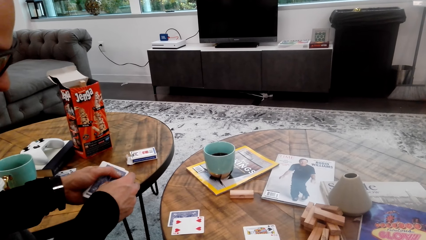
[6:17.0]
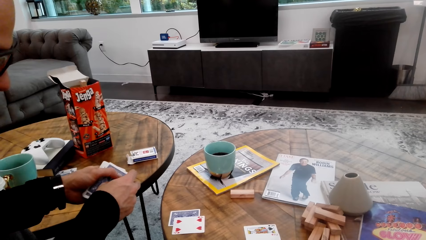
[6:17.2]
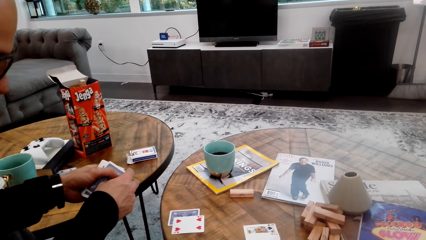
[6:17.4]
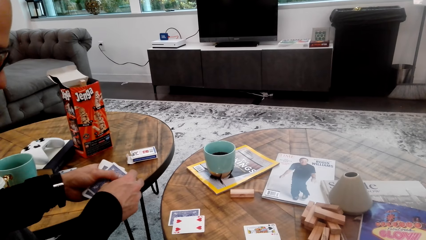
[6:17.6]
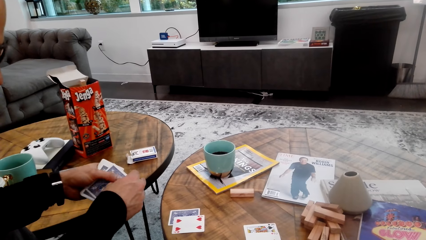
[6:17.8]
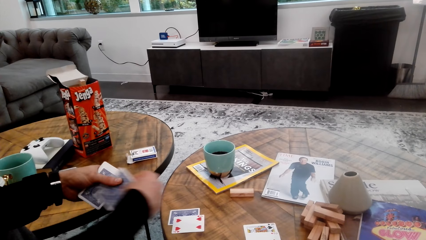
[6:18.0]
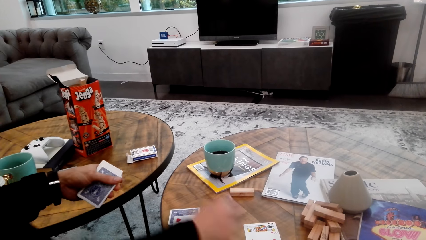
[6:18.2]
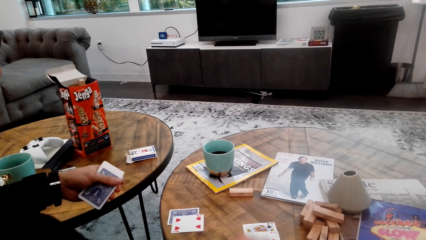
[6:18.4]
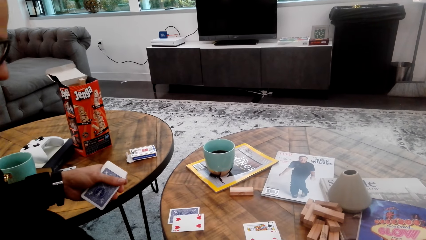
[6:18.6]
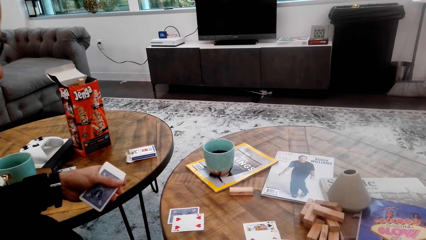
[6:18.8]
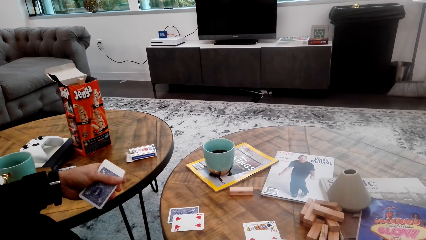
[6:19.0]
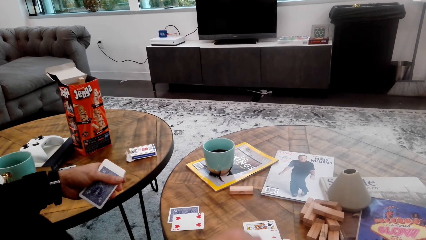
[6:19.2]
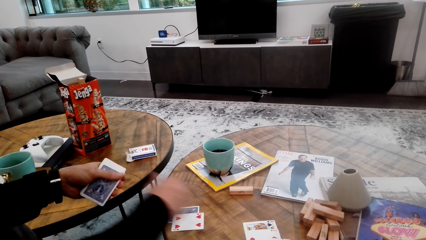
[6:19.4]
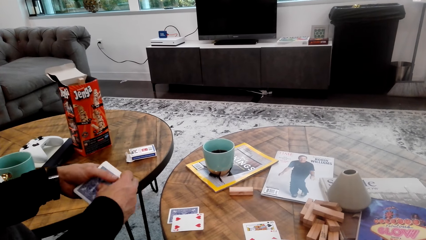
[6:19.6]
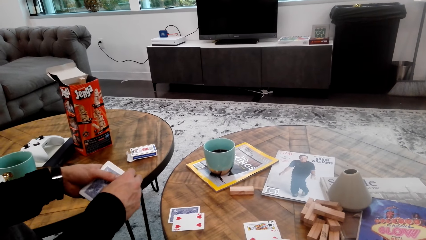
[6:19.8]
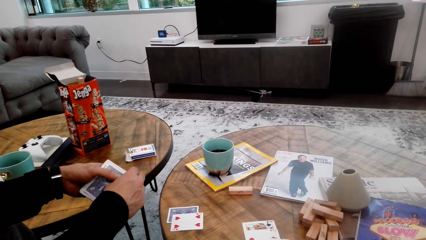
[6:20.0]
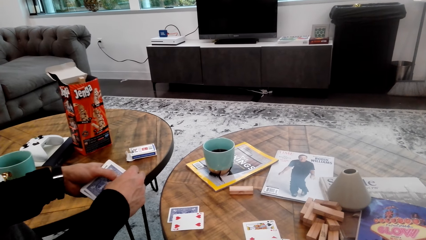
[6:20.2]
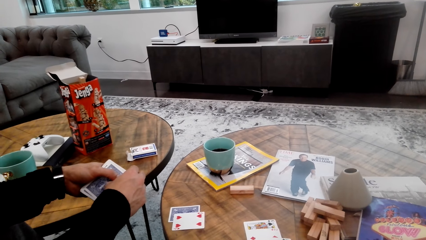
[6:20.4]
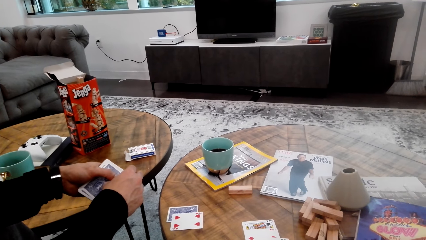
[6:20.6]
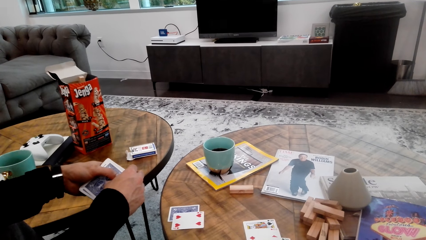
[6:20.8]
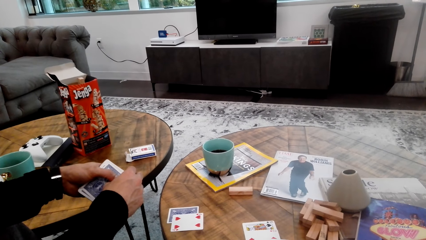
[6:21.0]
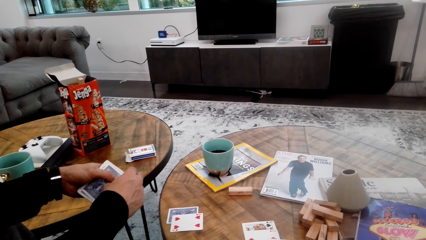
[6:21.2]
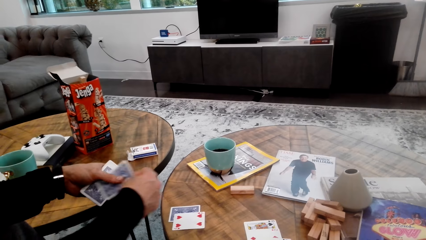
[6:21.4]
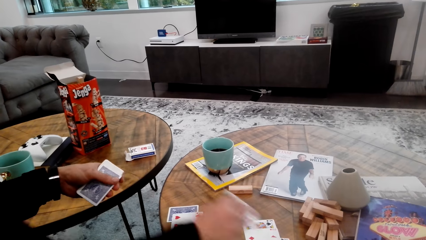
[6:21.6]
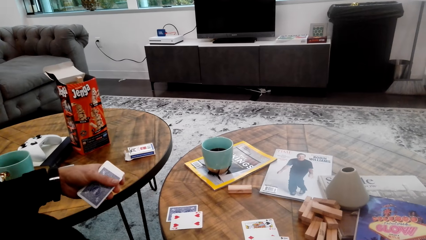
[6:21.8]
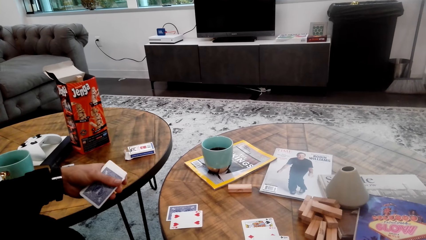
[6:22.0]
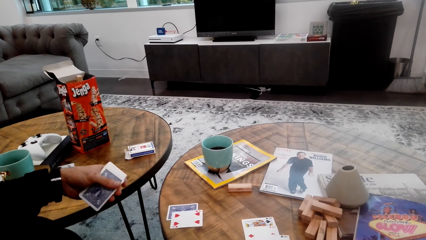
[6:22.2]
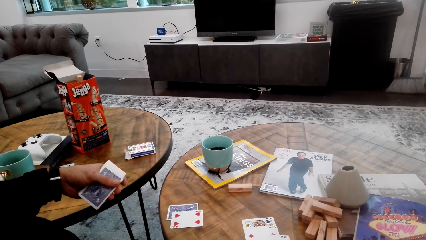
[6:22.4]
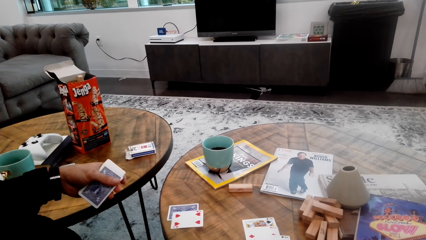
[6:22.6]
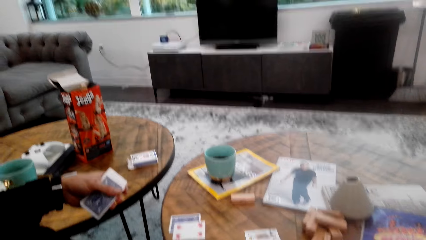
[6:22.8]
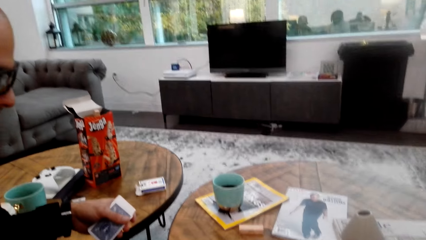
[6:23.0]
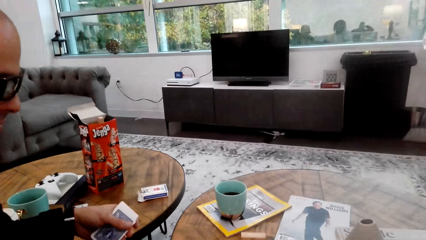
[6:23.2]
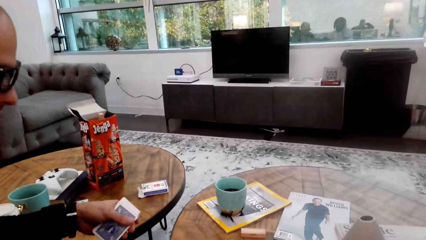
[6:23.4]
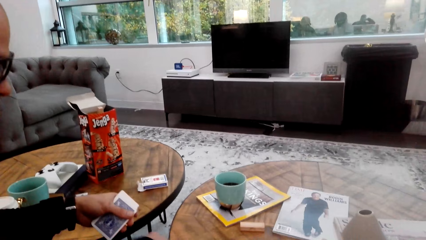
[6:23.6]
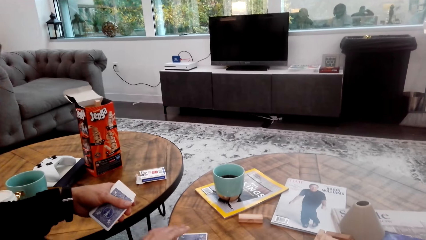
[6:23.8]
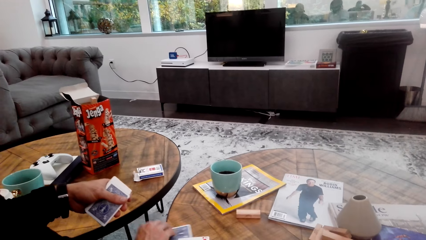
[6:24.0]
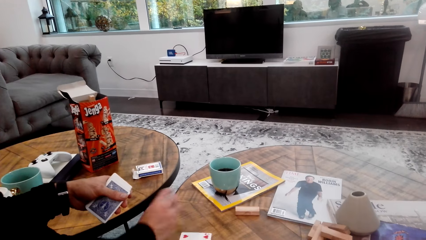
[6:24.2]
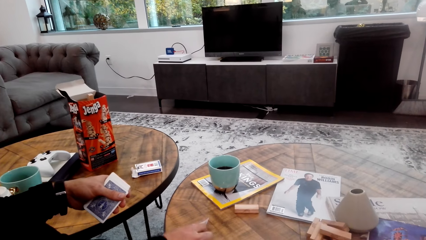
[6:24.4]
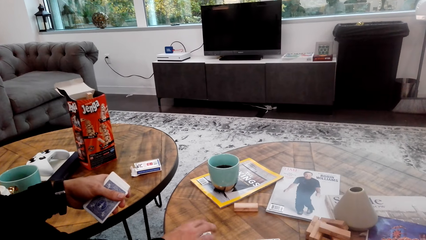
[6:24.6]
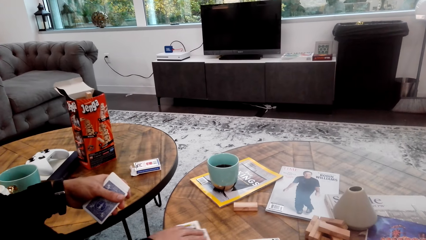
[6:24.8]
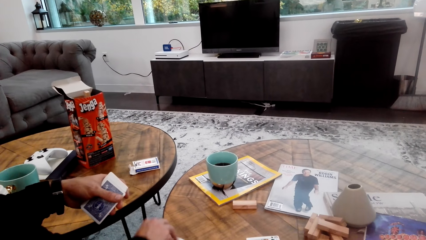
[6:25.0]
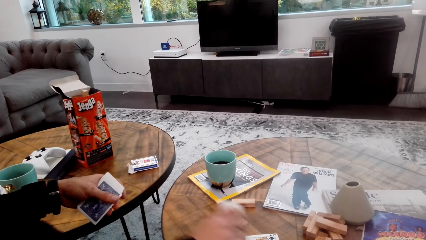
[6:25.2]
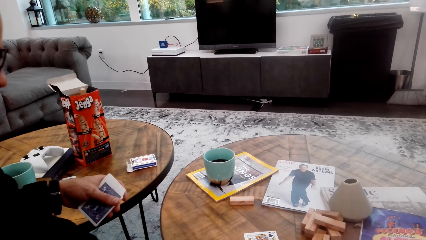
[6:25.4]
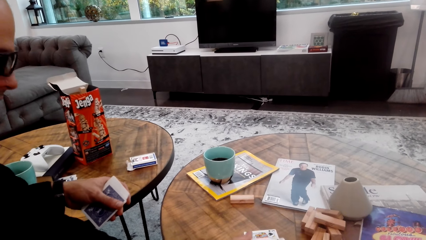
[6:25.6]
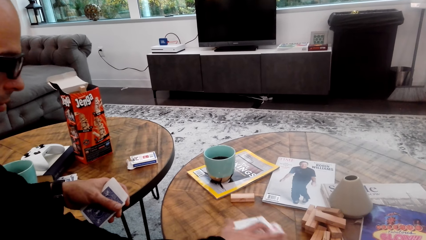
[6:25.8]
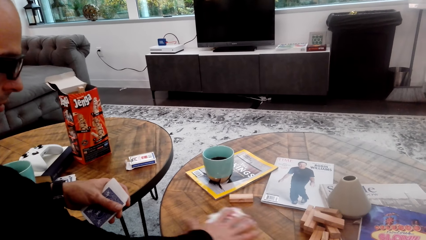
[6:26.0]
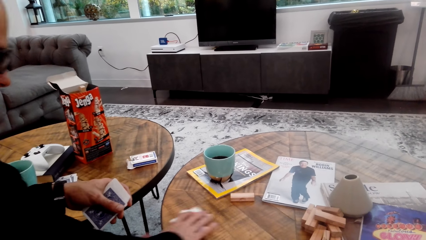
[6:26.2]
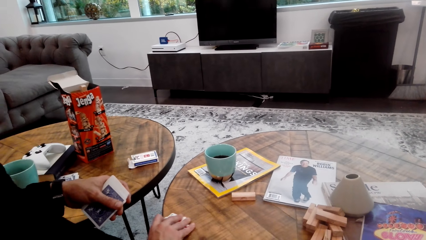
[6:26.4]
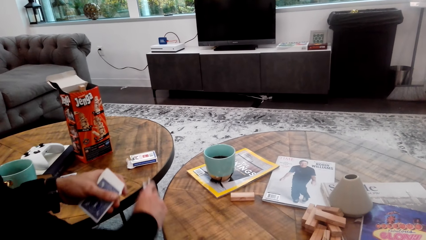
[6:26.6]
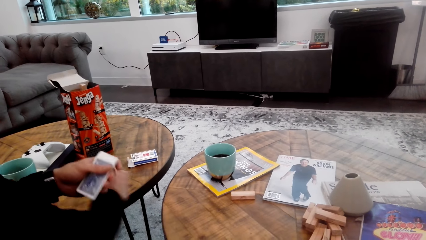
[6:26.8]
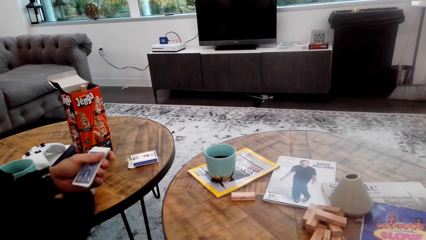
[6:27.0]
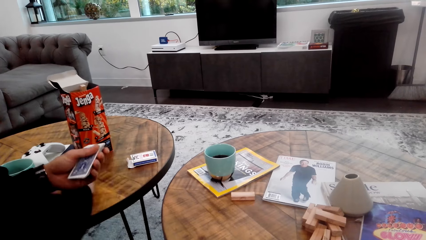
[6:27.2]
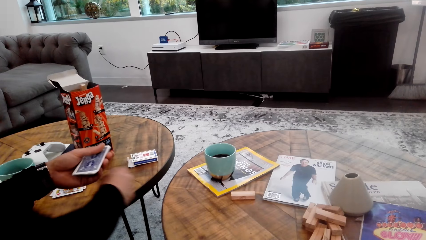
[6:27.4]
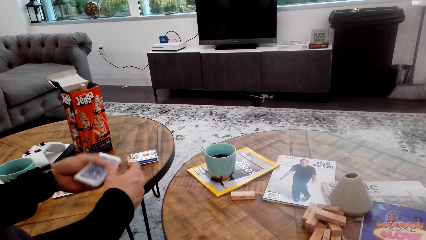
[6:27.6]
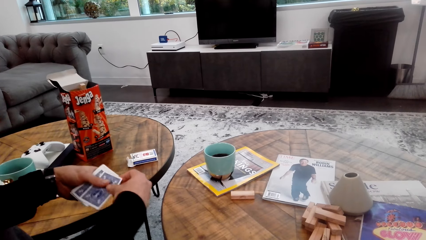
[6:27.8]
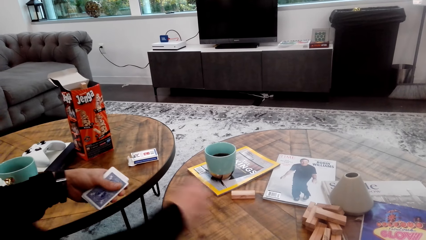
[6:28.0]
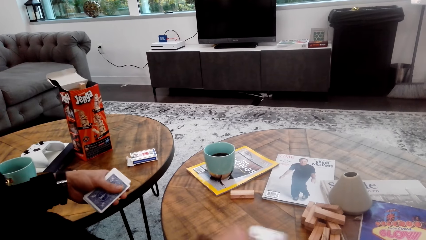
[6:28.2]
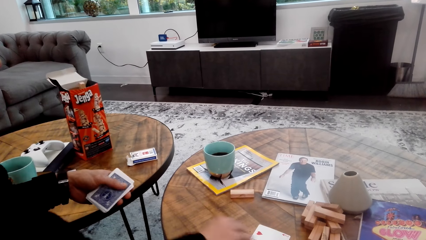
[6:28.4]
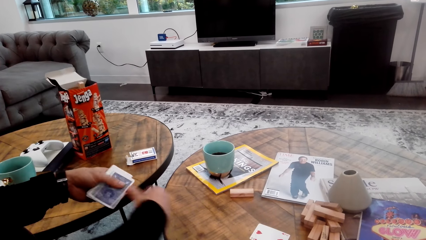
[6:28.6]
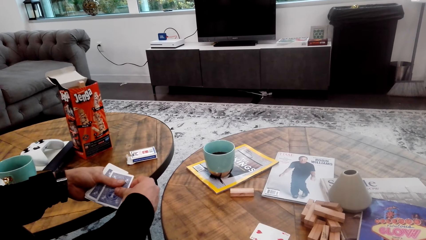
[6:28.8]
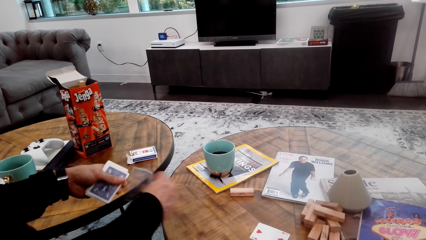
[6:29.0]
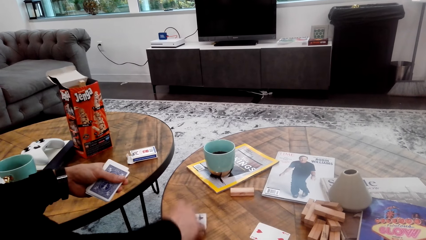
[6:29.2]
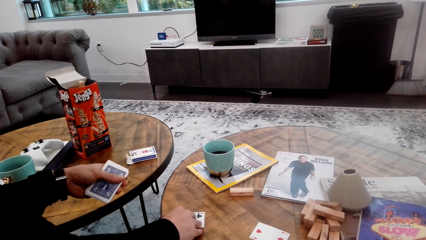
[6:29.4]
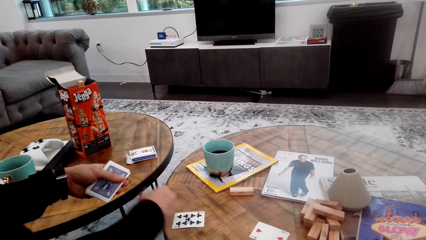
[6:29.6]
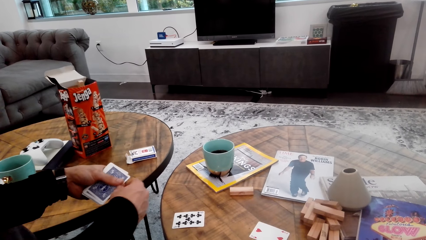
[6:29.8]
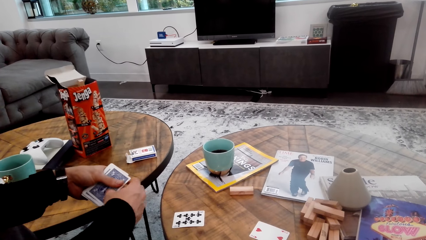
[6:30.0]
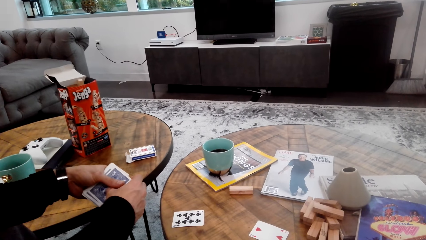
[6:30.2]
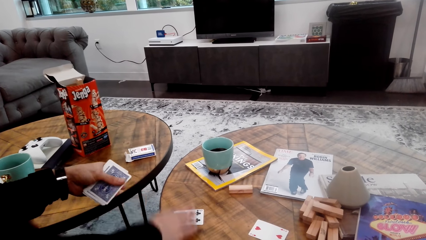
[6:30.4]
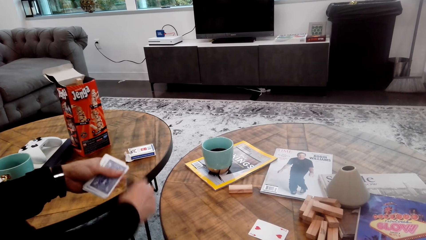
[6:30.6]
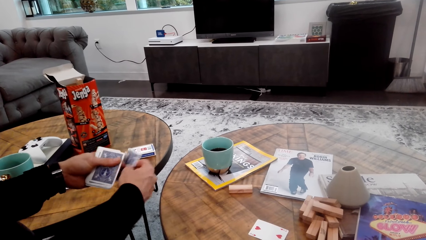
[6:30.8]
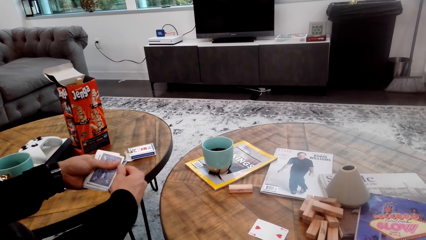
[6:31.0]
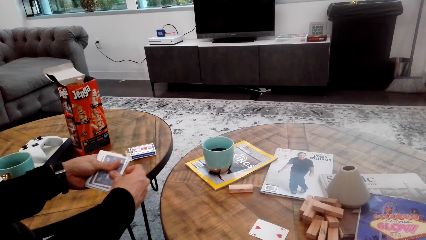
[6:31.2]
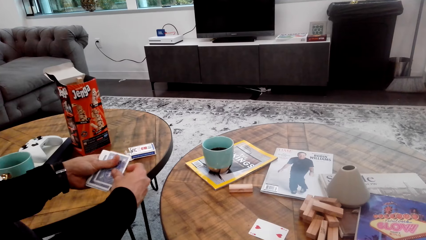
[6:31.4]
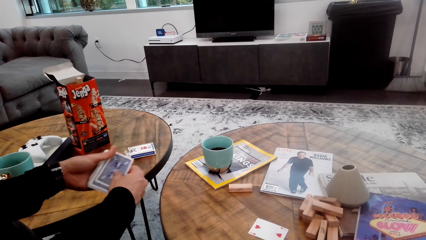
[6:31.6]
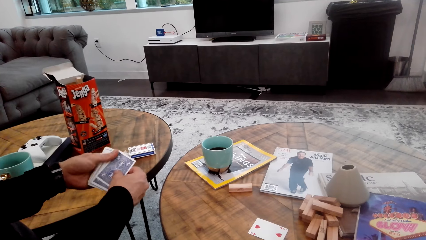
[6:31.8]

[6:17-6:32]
A man moves the cards.
